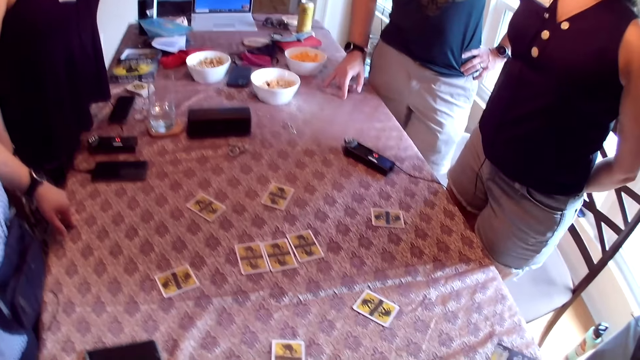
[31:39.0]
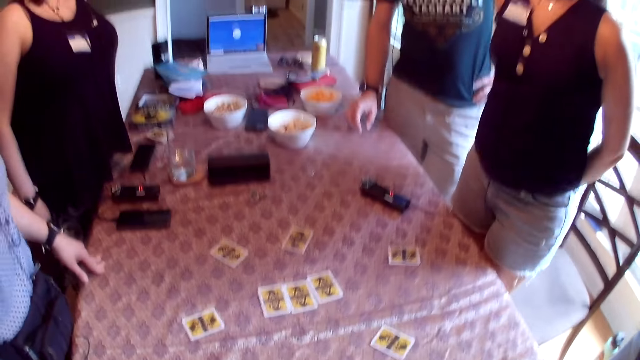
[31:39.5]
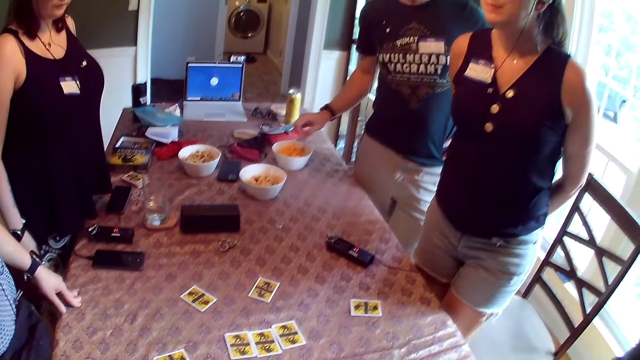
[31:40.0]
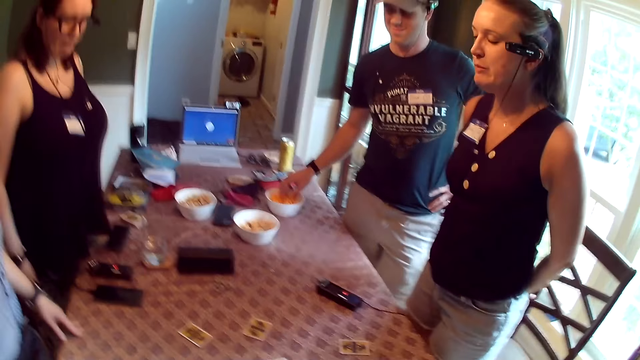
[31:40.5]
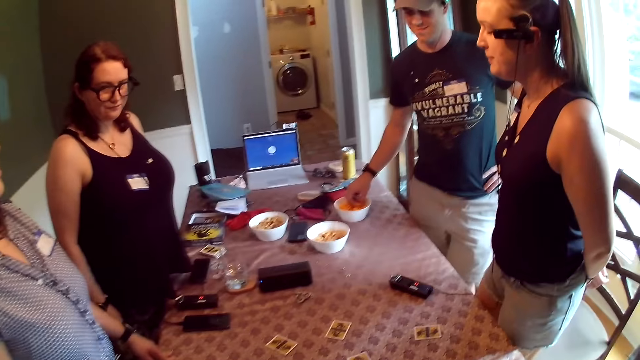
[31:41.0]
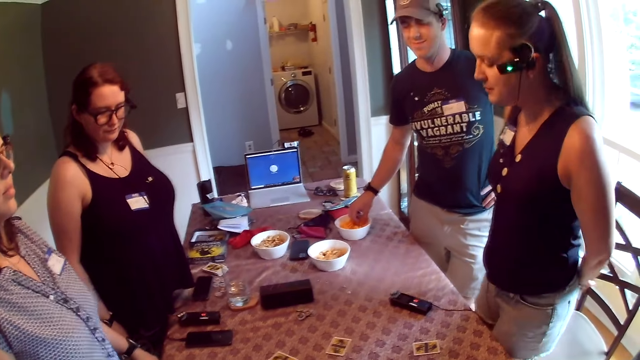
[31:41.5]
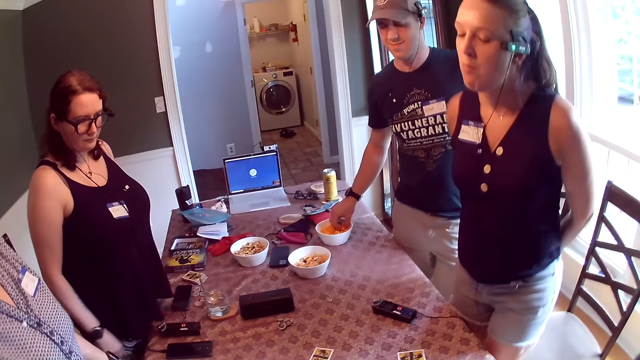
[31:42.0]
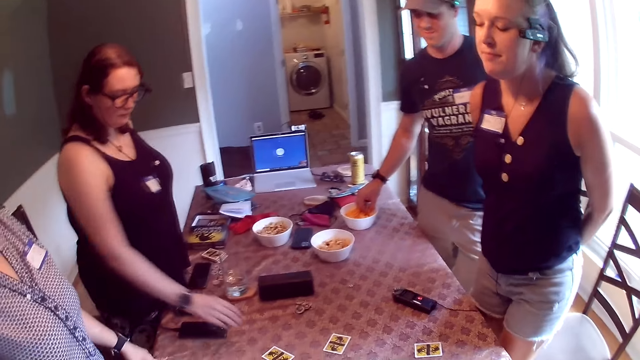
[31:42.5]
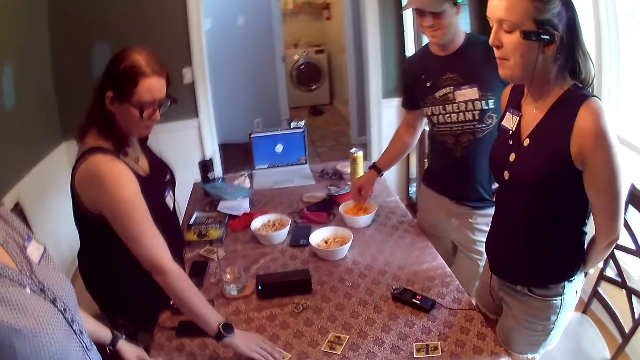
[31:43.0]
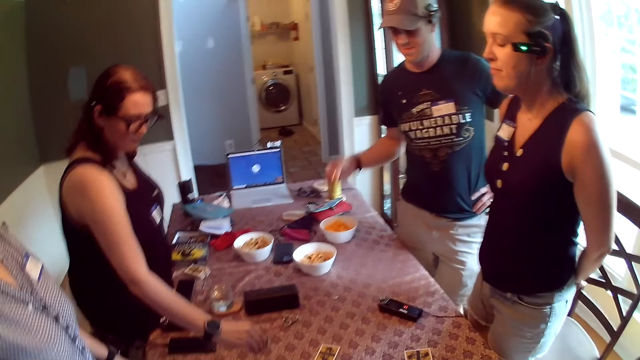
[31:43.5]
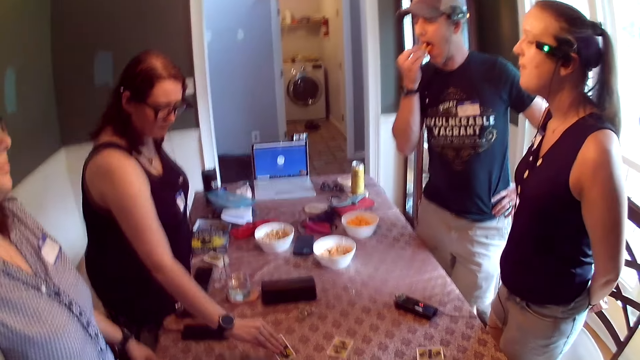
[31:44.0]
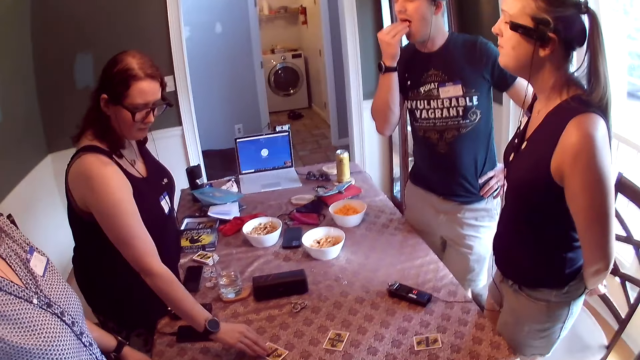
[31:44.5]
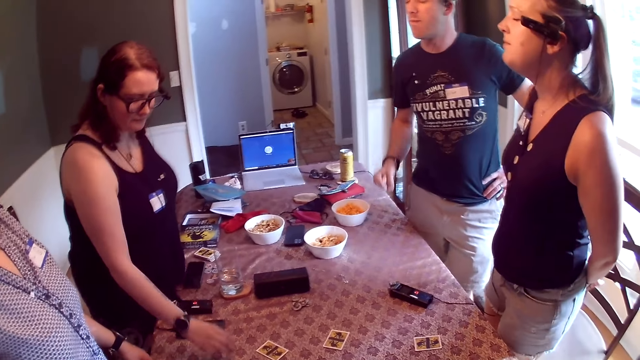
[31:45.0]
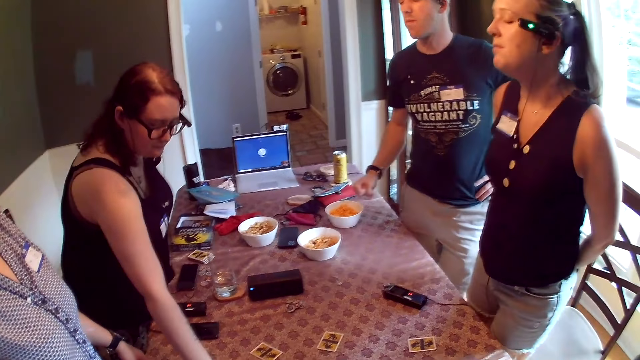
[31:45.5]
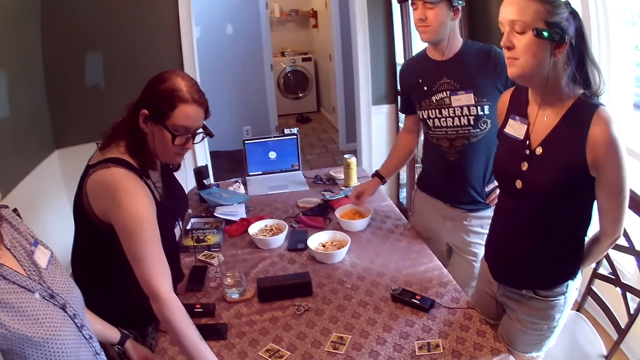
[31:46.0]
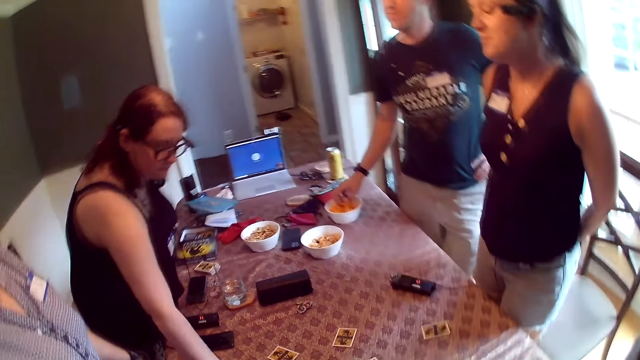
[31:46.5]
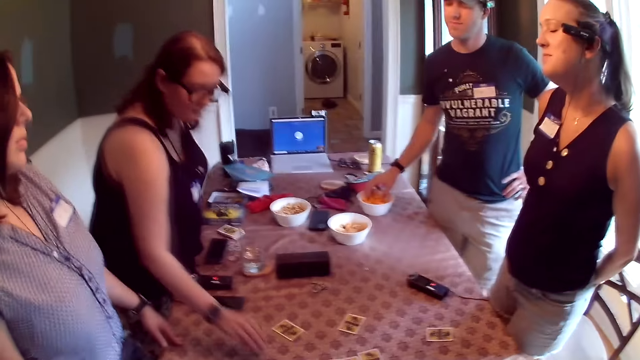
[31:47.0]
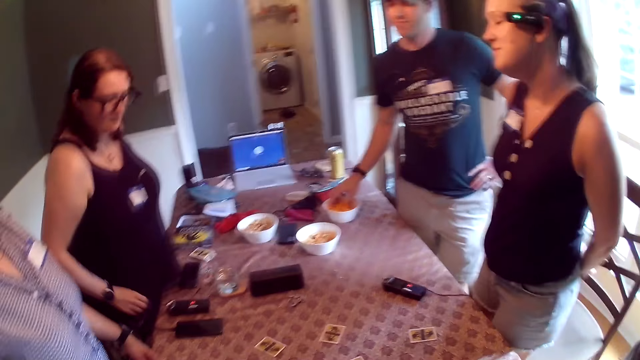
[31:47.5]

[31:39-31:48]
A man picks up potato chips with the right hand. The woman lifts a card on the table with her right hand. The man eats the potato chips with the right hand.

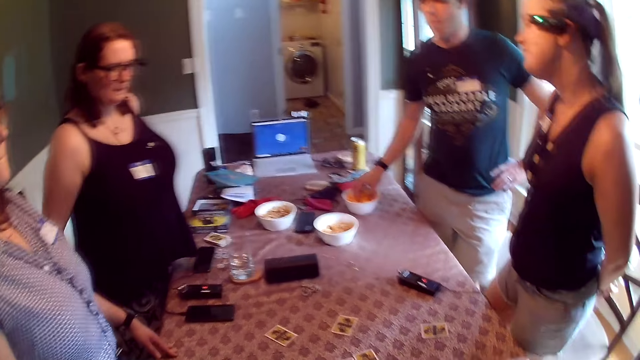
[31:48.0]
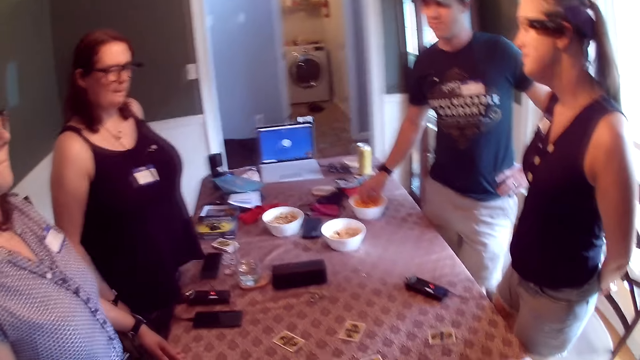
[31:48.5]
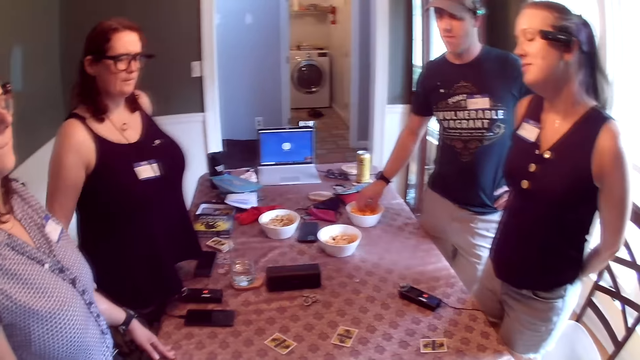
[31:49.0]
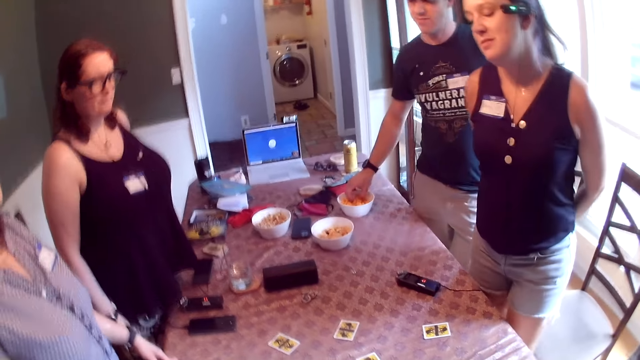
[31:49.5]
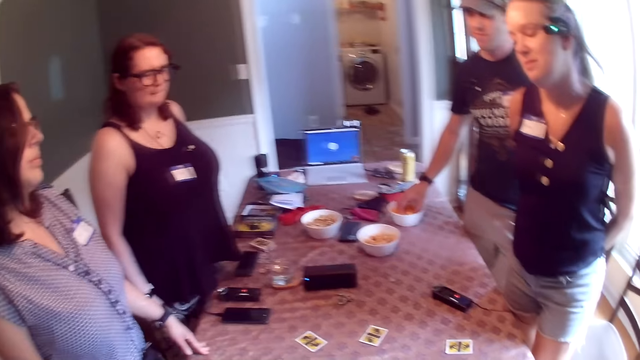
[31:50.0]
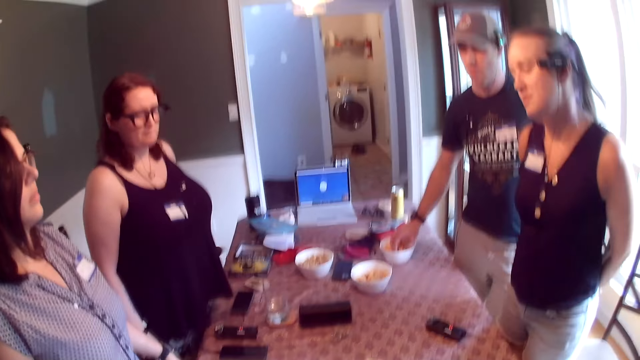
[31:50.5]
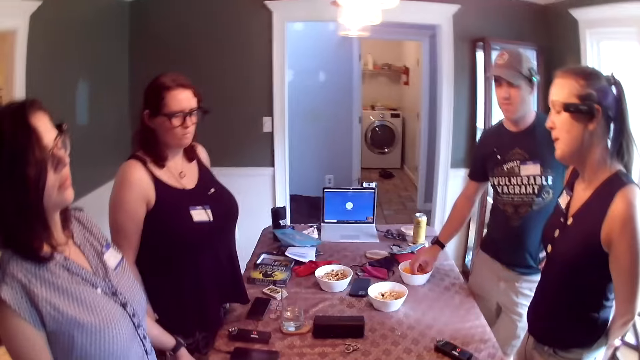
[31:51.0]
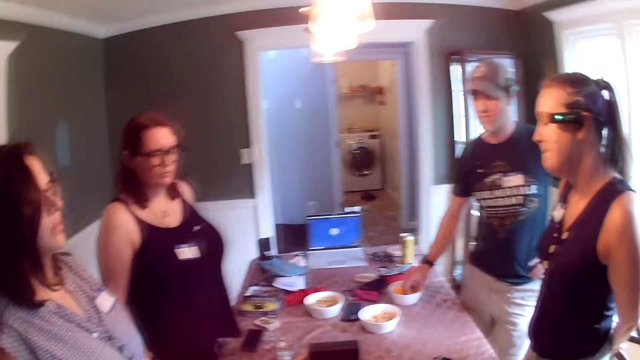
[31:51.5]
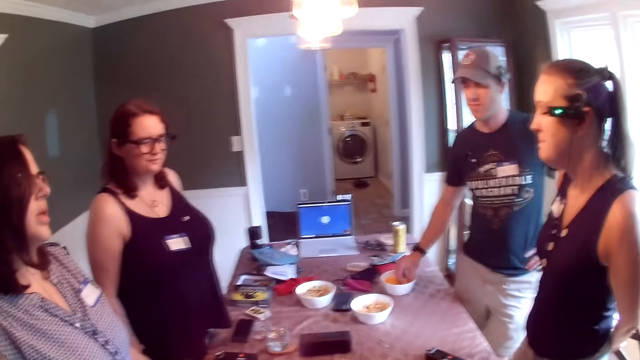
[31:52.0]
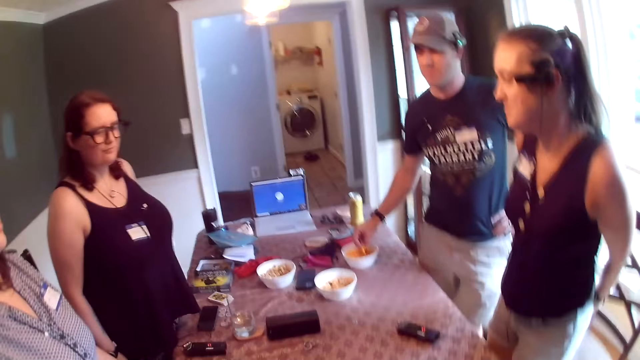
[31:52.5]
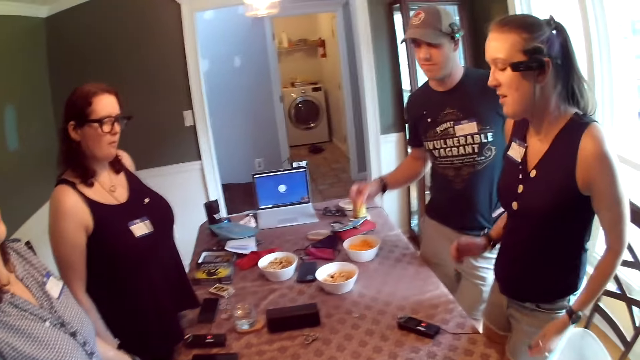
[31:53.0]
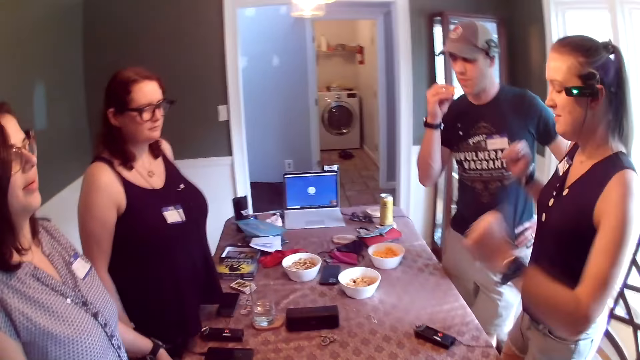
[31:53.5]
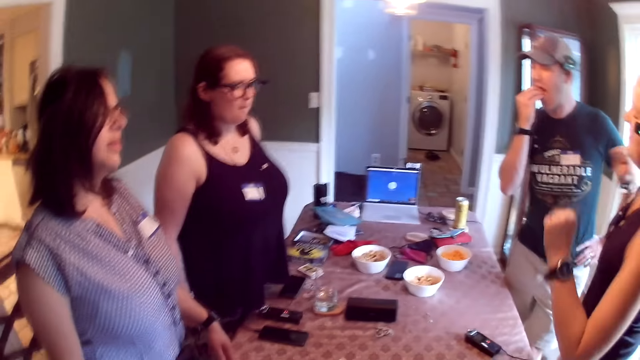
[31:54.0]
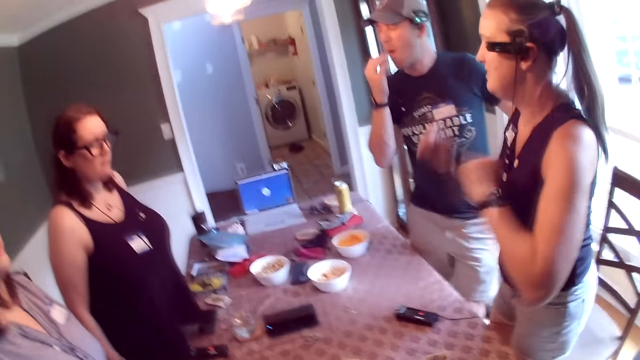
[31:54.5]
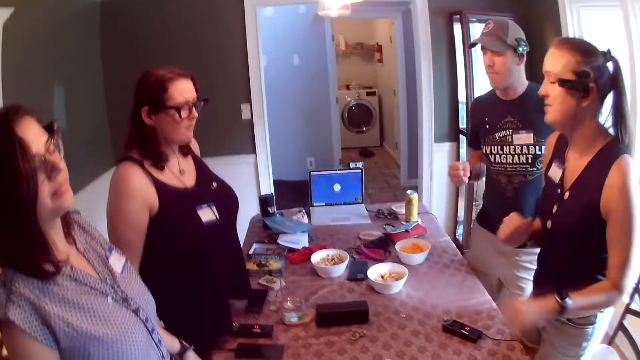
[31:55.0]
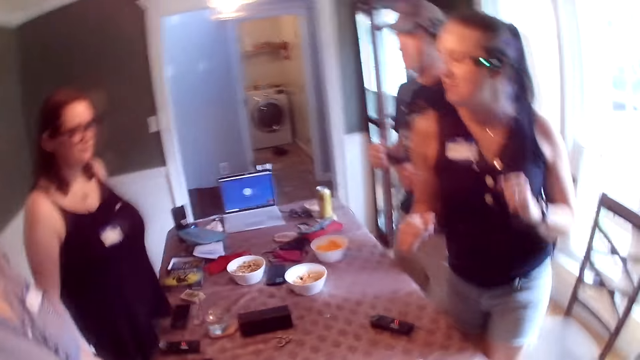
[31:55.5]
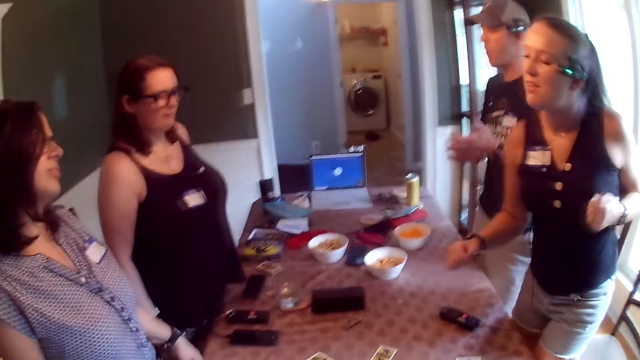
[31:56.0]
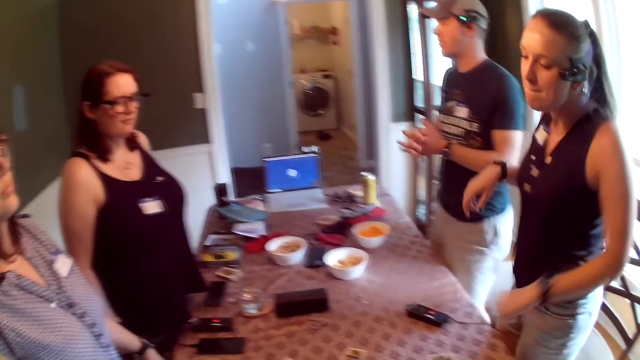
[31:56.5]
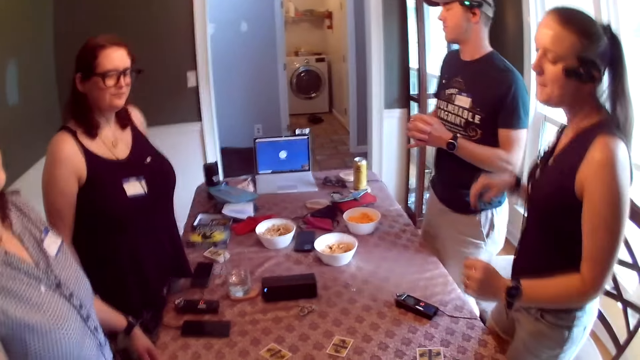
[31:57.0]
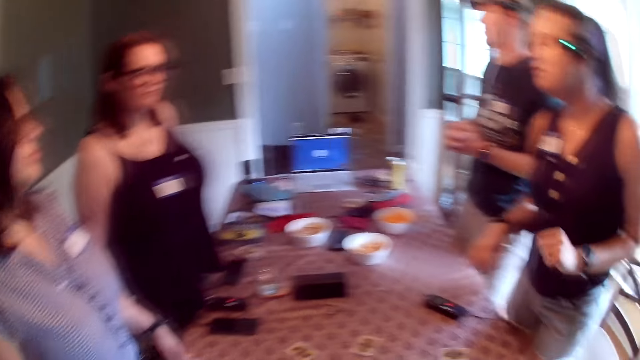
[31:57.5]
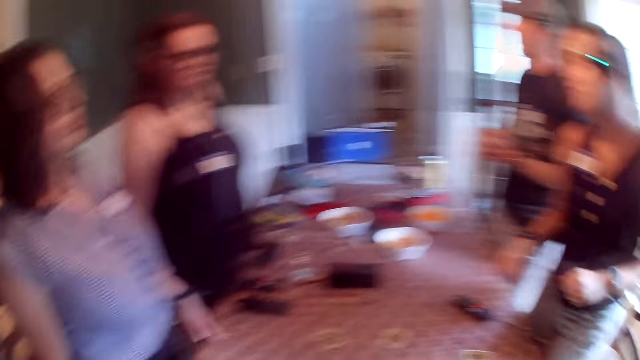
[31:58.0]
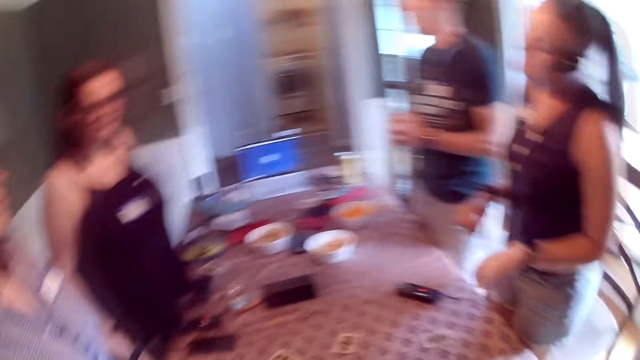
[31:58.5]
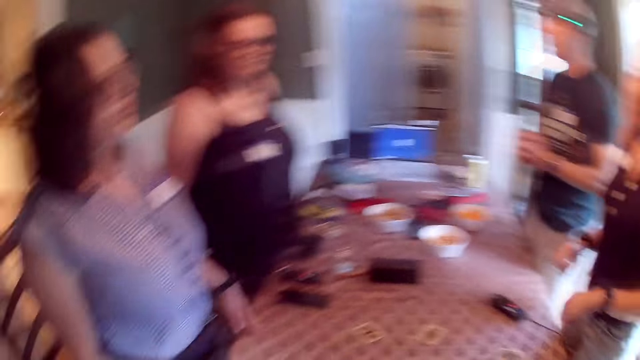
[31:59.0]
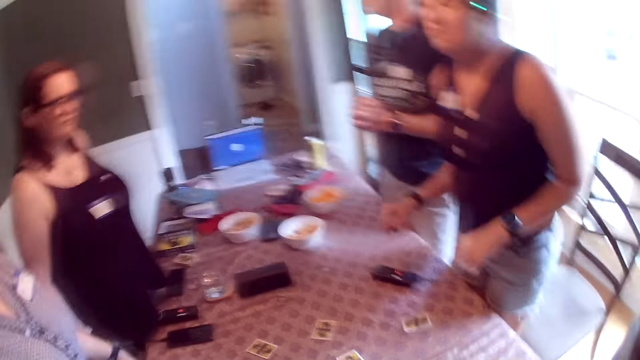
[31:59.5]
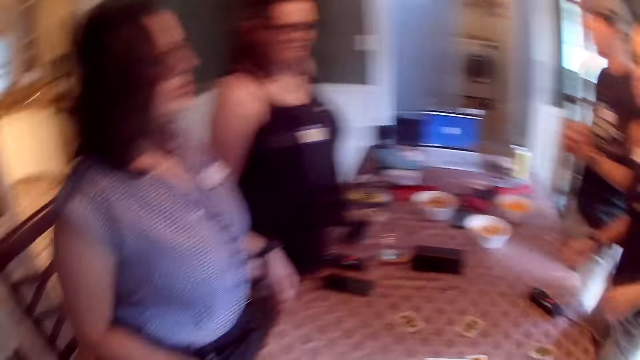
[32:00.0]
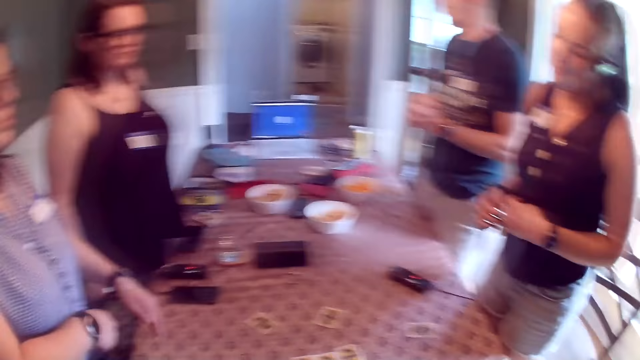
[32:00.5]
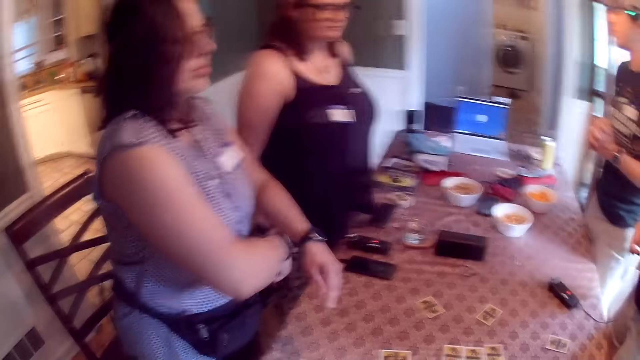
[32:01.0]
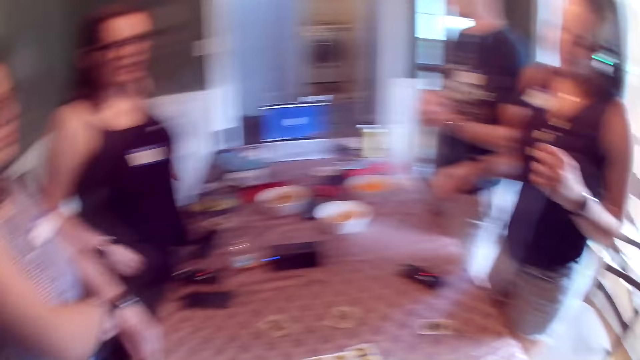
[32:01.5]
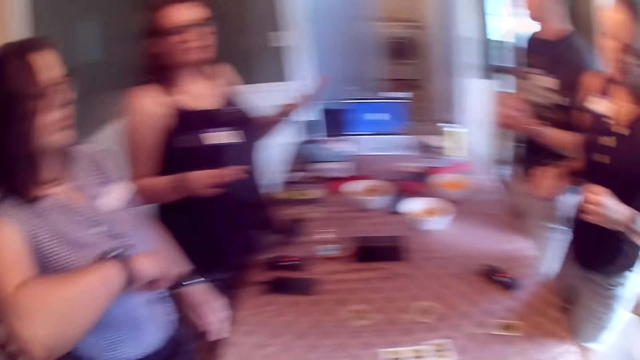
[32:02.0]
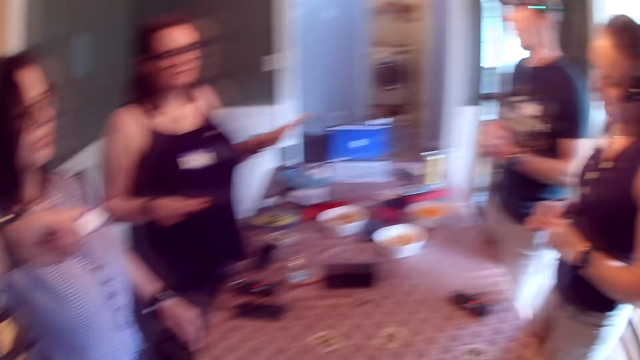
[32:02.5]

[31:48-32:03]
The woman dances. The man picks some chips from the plate on the table with his right hand. Another woman converses with a group of people at the table. The man eats the chips from his right hand. The woman who converses removes her left hand from the table. A third woman converses with the group of people at the table.
